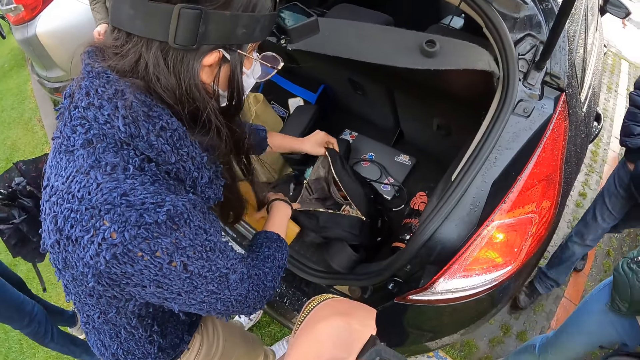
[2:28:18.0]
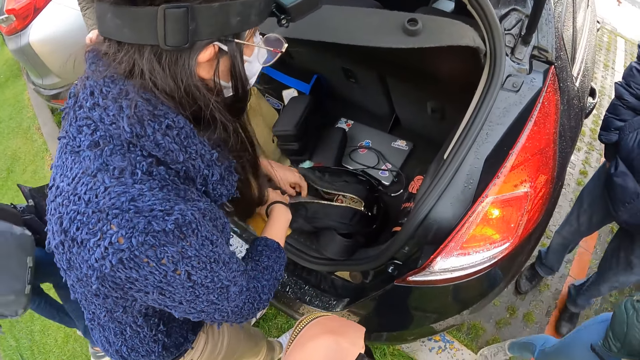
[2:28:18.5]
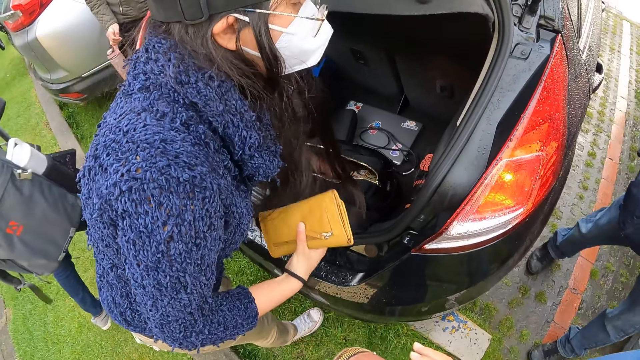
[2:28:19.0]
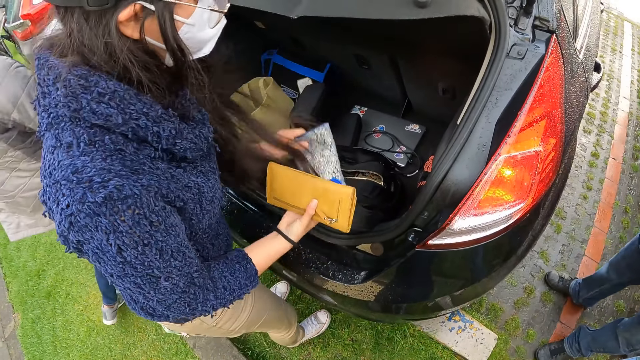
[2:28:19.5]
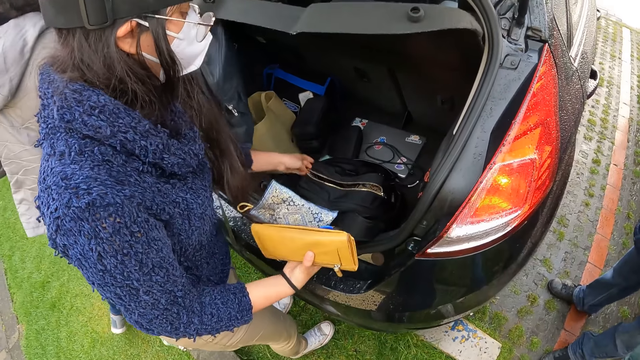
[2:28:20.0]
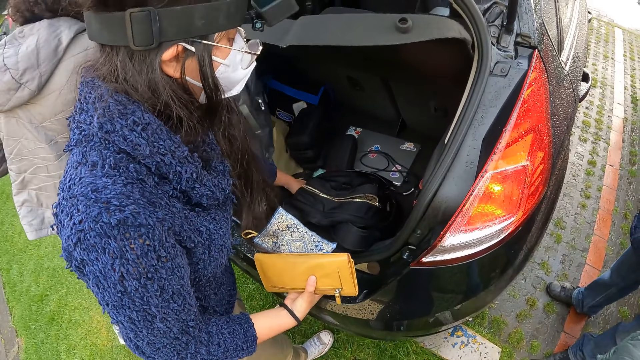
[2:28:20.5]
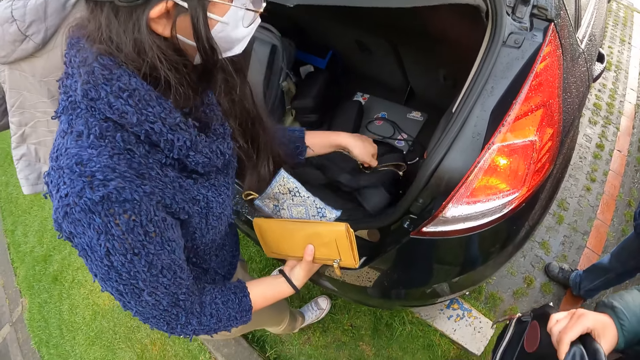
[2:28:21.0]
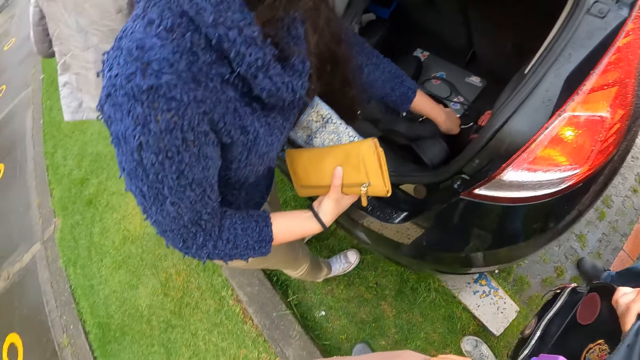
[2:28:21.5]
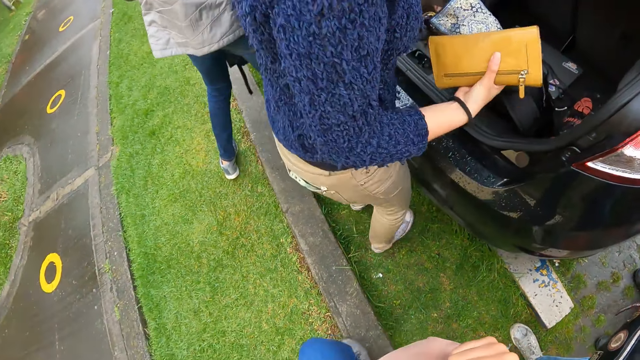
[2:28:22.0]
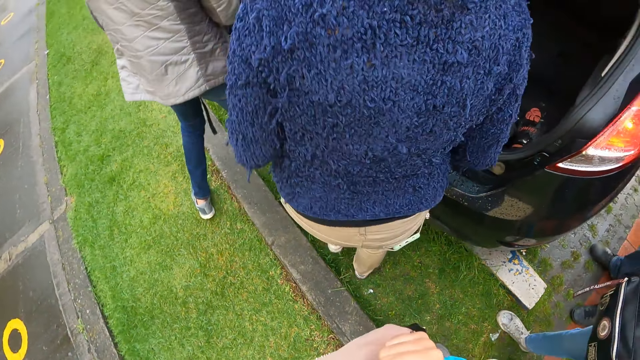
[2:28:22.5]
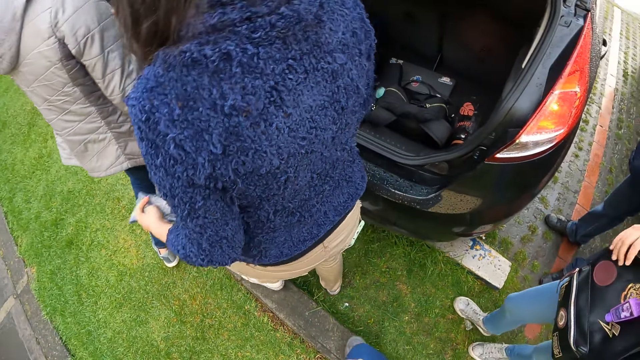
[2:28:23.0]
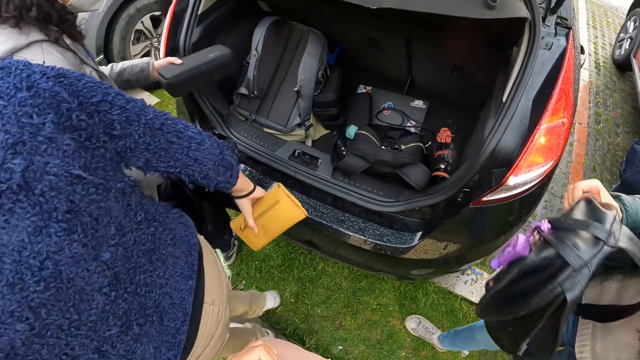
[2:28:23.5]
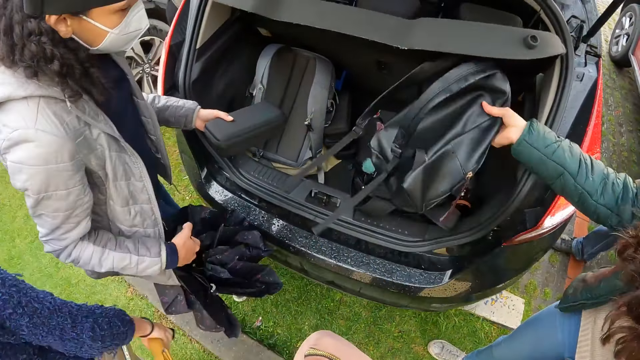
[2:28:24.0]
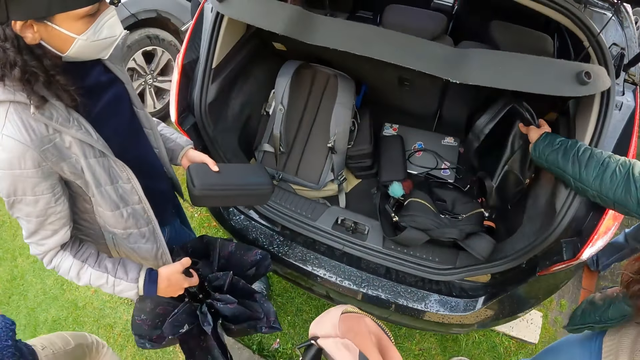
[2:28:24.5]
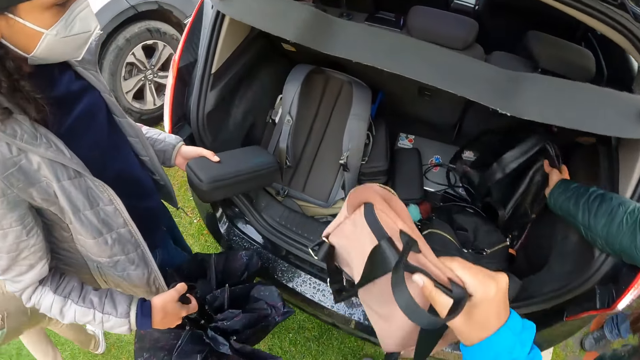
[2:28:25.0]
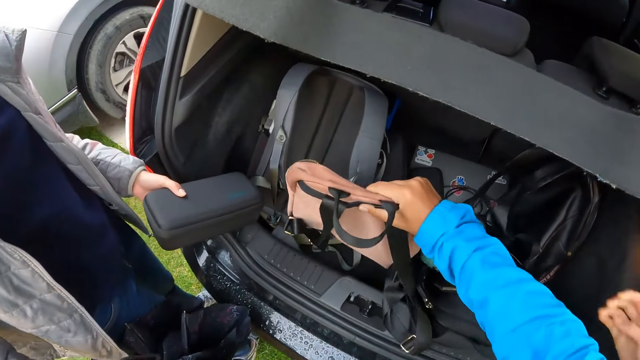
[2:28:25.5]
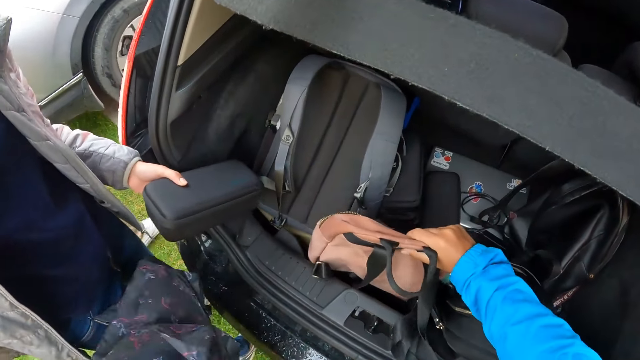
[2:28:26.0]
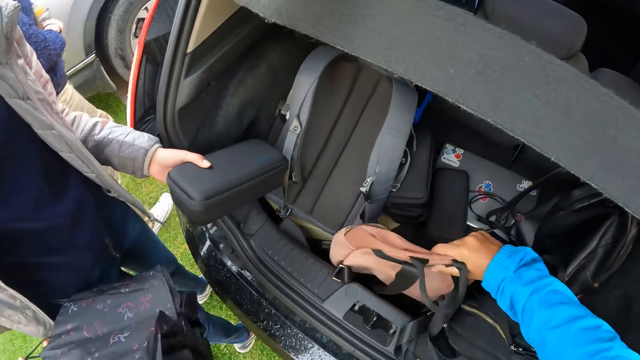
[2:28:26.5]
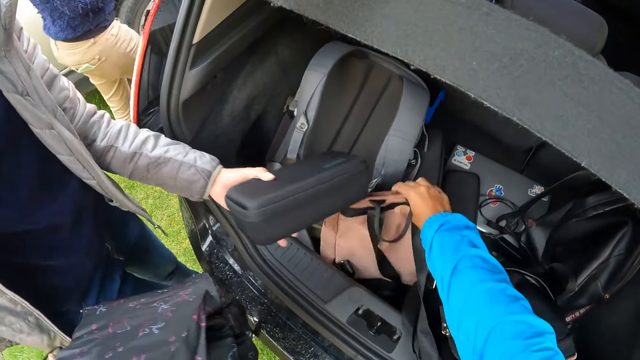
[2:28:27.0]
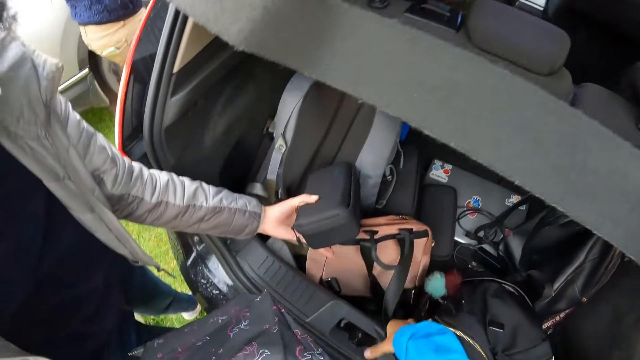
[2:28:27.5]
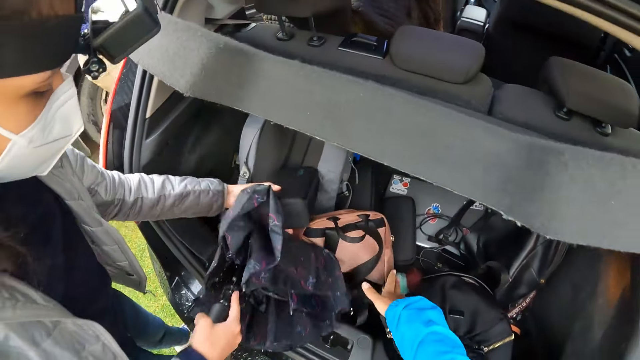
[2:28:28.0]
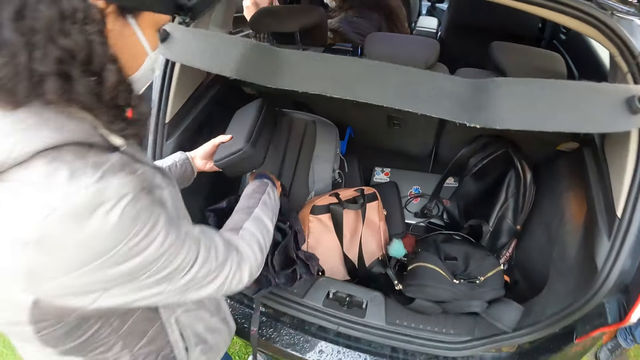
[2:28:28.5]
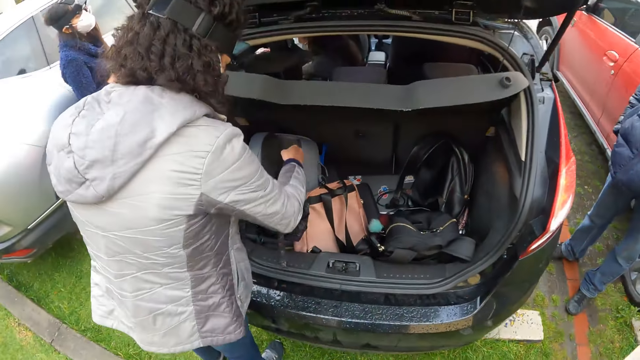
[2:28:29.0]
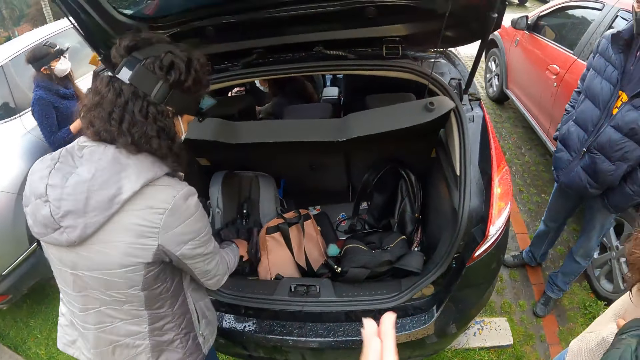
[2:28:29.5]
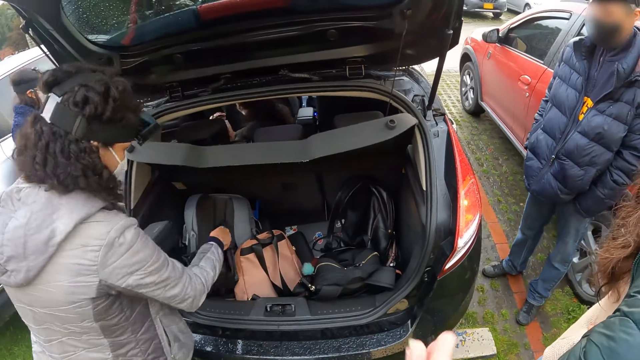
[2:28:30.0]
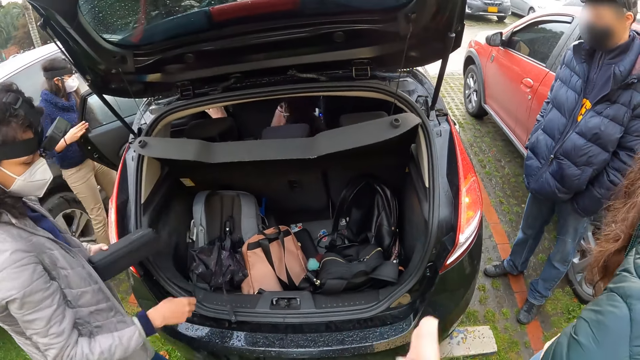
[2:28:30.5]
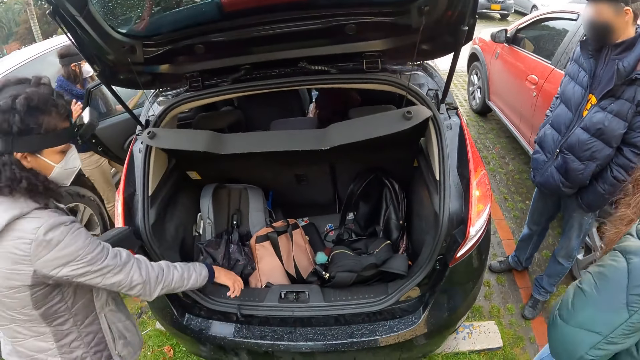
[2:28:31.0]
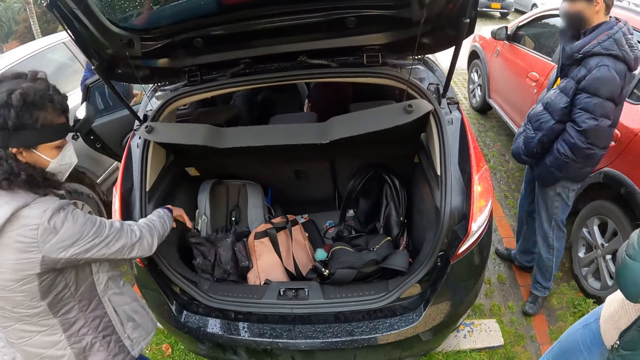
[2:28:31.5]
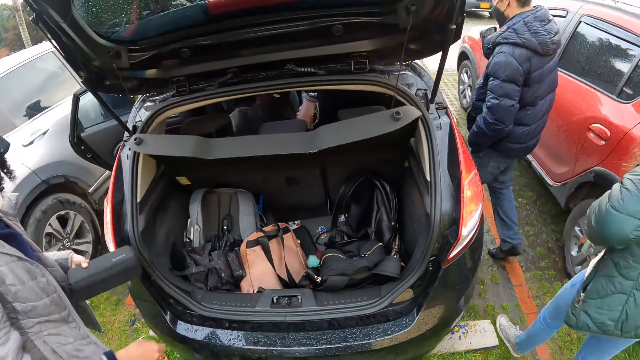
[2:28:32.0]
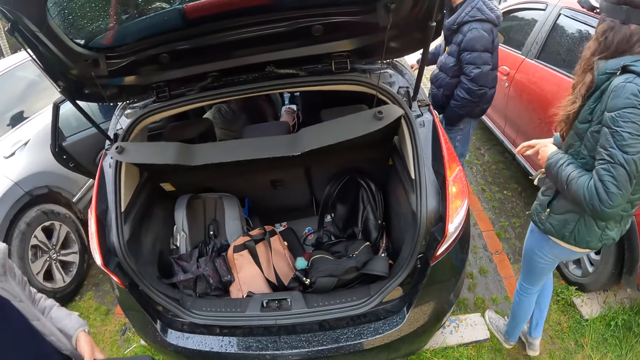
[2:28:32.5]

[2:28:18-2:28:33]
A woman takes a purse from the bag with her left hand. The camera wearer waits. Another woman places a bag in the boot with her right hand. The camera wearer holds a backpack. She moves closer to the car boot and holds the backpack. A third woman places a bag in the boot with her right hand. The camera wearer places a bag in the boot with her right hand. The second woman places a purse in the boot with her left hand. The camera wearer looks at the car boot. The second woman places an umbrella in the boot with her right hand. The camera wearer rubs hands together. She moves towards the car door.

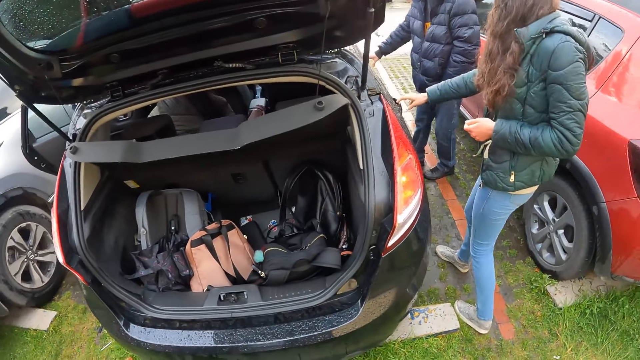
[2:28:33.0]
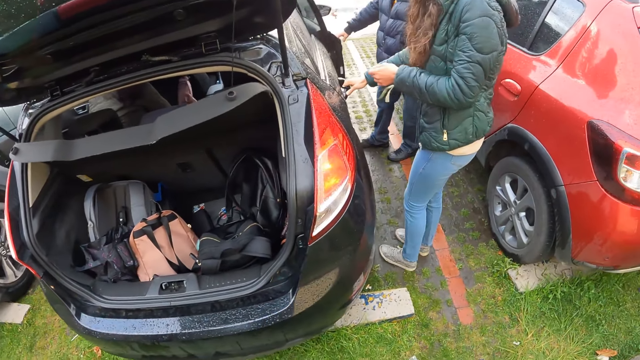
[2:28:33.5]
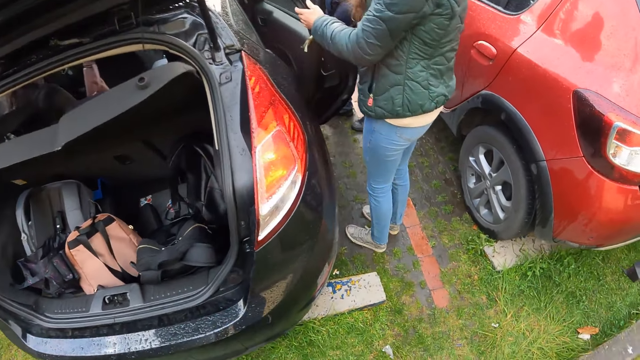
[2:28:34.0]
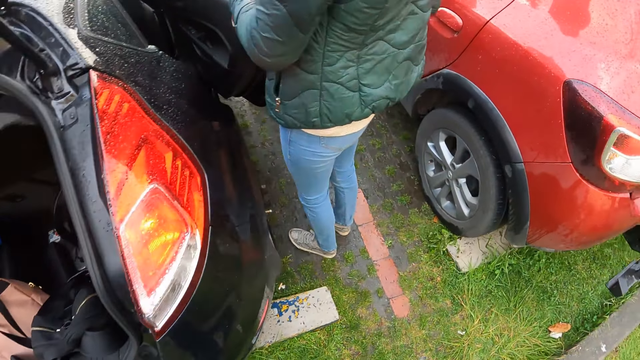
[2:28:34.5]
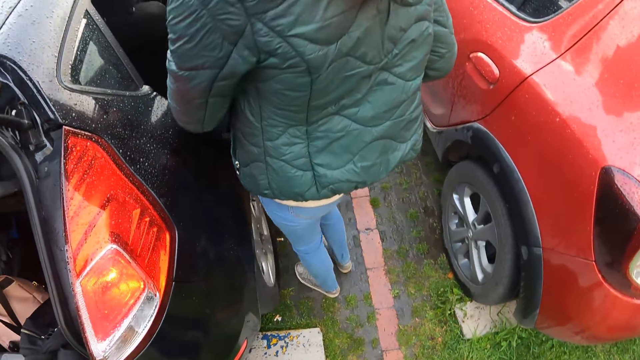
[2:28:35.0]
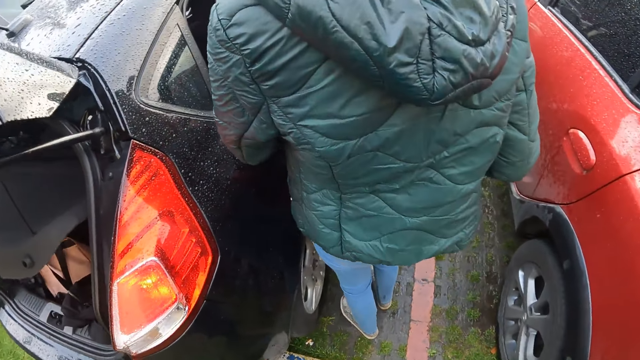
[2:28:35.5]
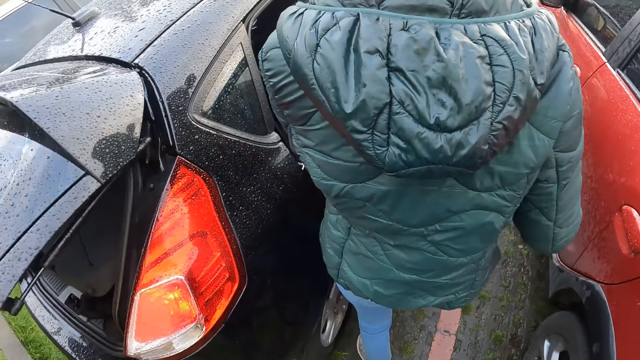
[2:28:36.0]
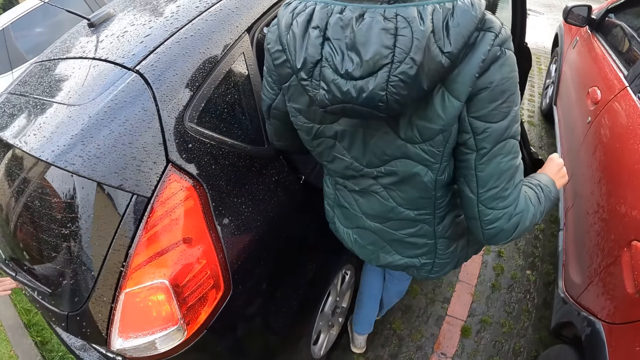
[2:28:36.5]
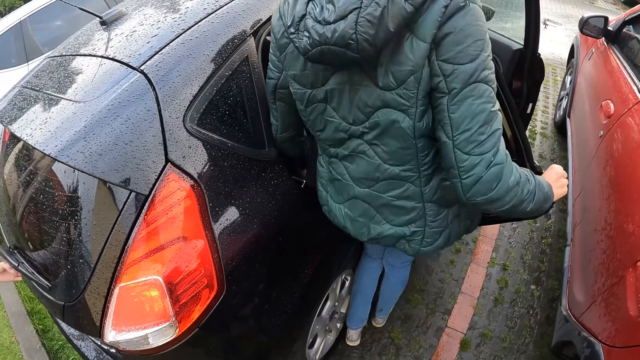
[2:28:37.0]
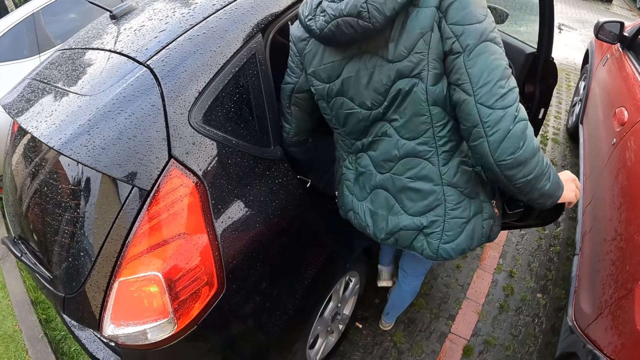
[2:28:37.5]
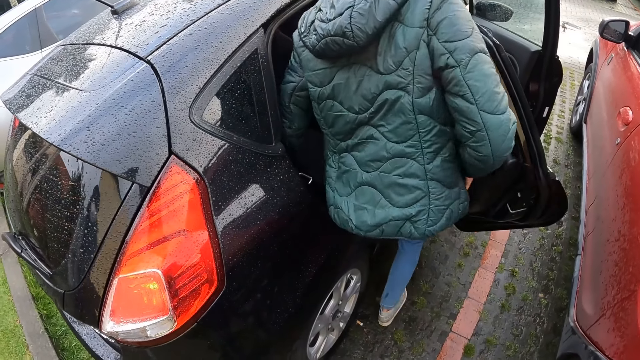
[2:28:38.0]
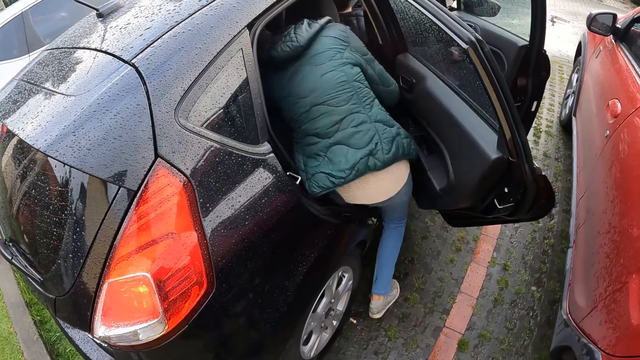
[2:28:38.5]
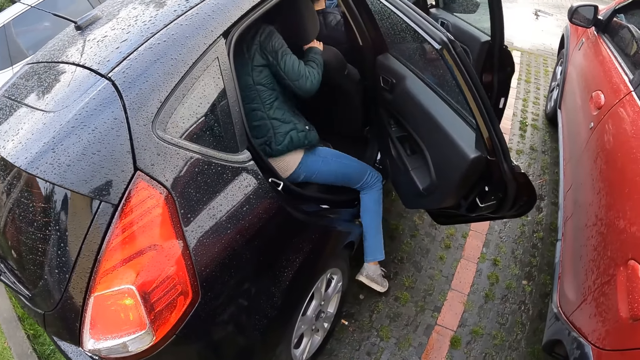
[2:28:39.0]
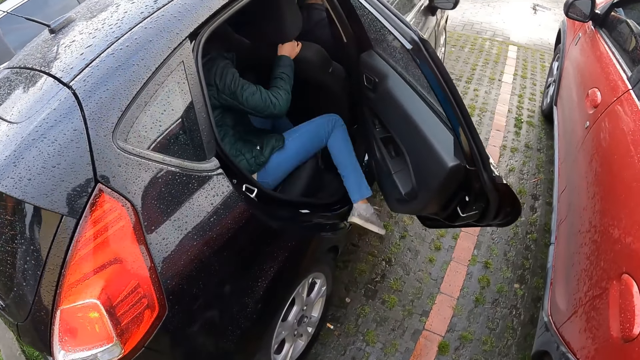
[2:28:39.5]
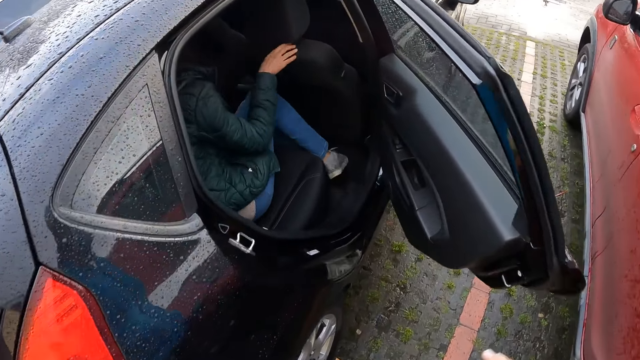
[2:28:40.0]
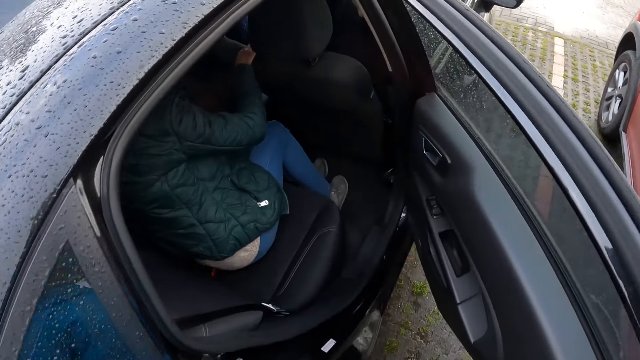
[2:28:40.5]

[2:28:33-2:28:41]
A woman opens a car door with her right hand. A man opens a car door with his right hand. The man enters the car. The woman enters the car.
